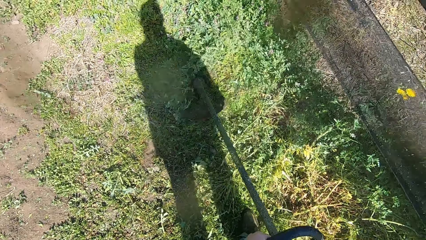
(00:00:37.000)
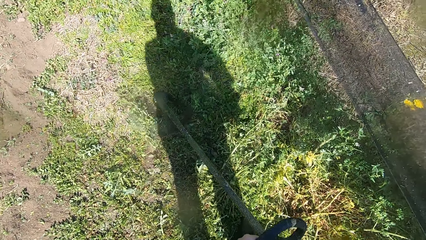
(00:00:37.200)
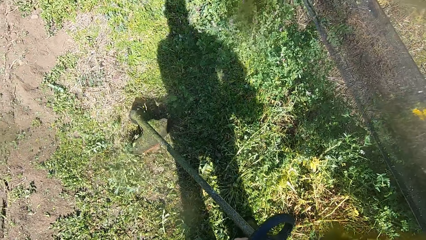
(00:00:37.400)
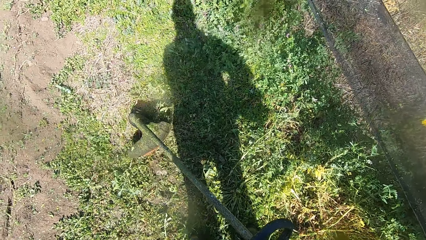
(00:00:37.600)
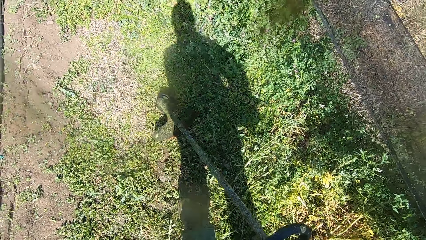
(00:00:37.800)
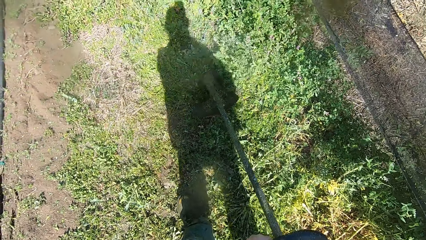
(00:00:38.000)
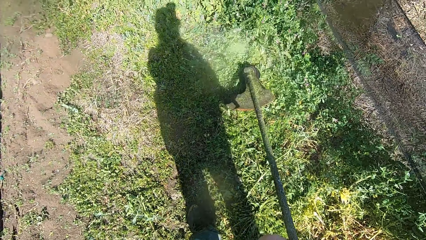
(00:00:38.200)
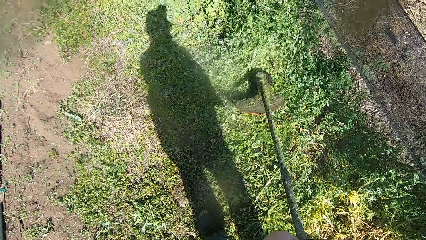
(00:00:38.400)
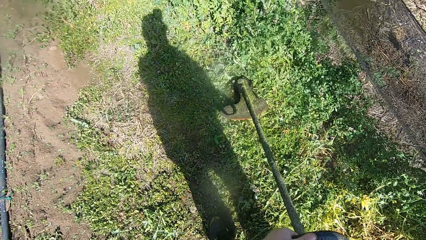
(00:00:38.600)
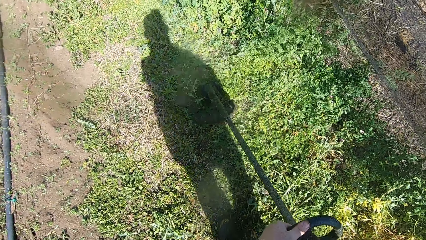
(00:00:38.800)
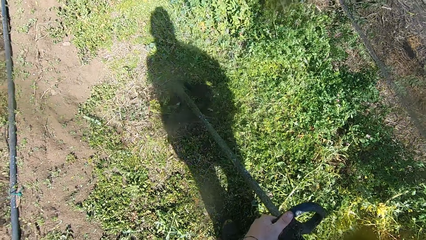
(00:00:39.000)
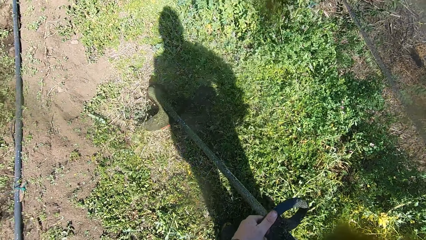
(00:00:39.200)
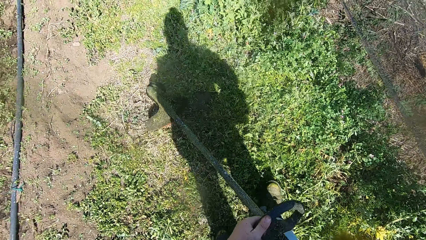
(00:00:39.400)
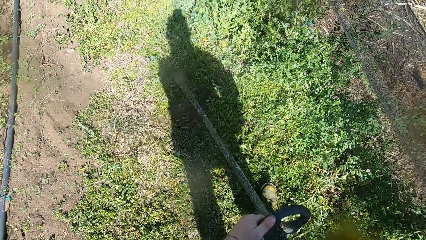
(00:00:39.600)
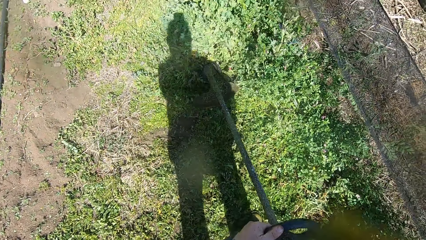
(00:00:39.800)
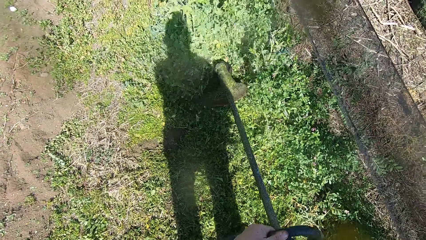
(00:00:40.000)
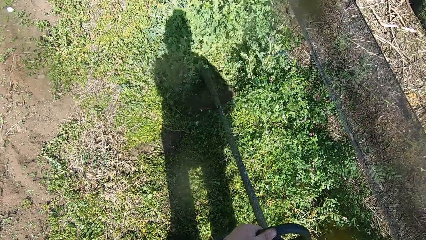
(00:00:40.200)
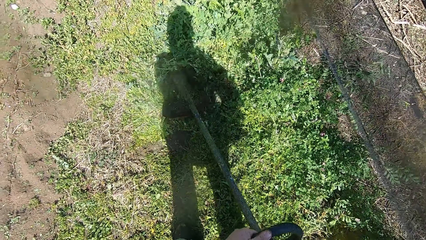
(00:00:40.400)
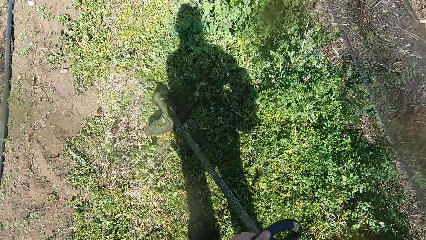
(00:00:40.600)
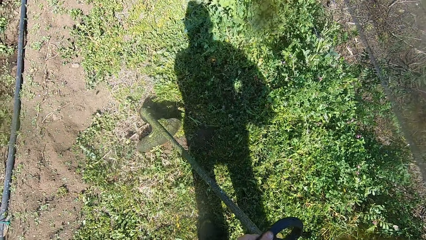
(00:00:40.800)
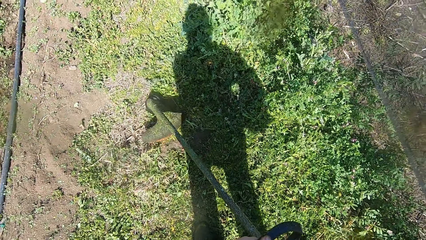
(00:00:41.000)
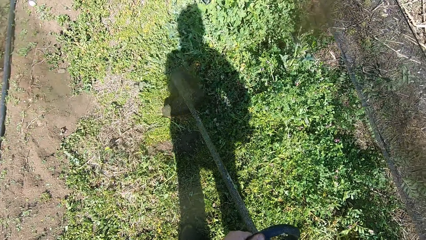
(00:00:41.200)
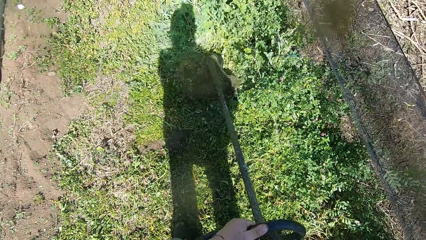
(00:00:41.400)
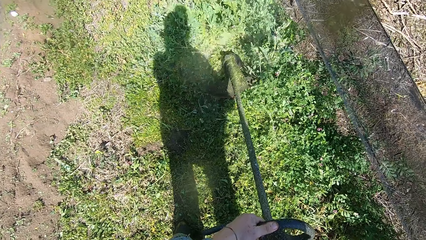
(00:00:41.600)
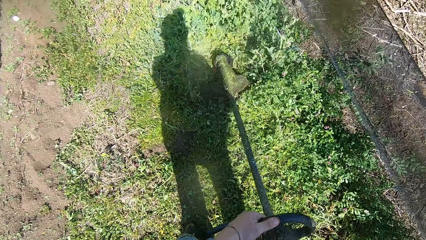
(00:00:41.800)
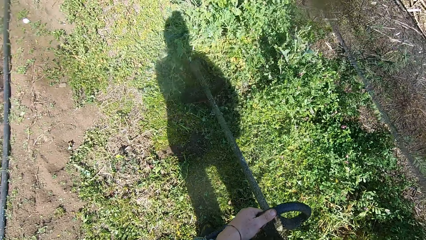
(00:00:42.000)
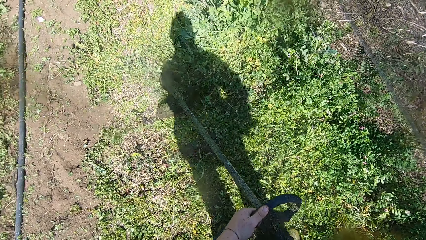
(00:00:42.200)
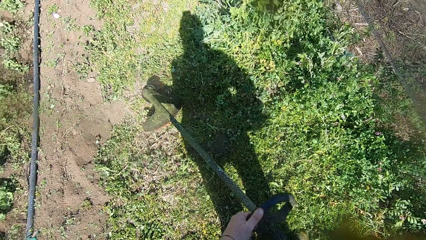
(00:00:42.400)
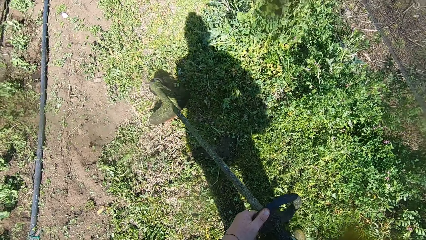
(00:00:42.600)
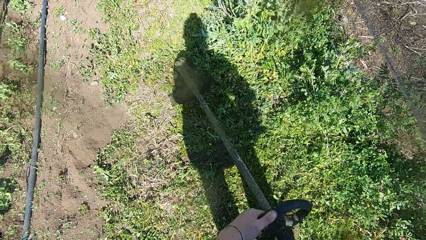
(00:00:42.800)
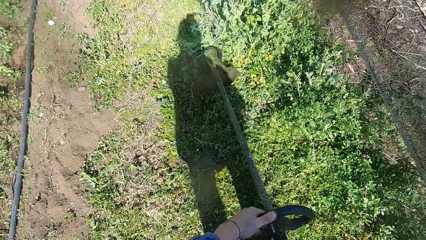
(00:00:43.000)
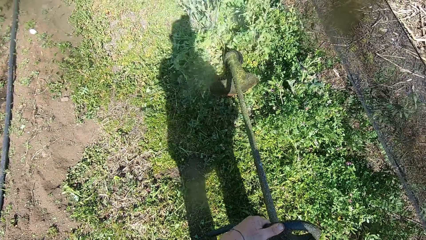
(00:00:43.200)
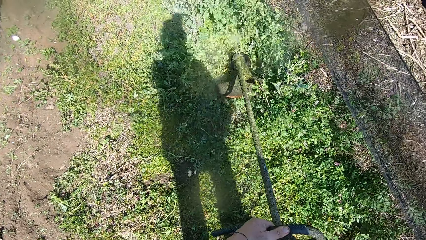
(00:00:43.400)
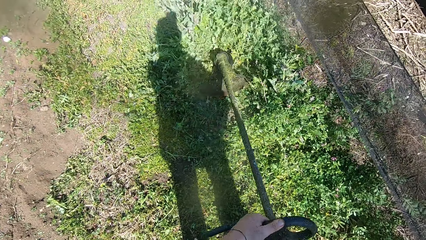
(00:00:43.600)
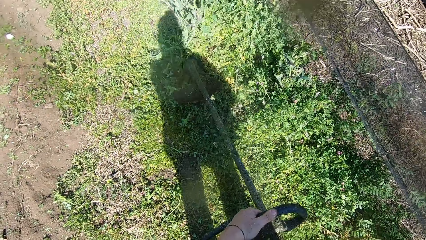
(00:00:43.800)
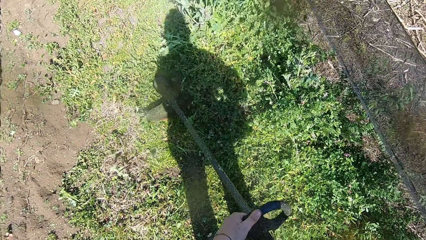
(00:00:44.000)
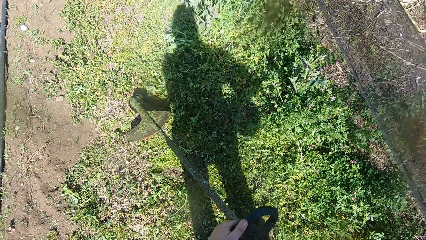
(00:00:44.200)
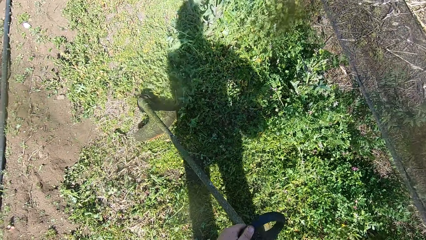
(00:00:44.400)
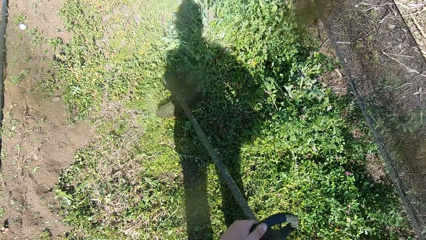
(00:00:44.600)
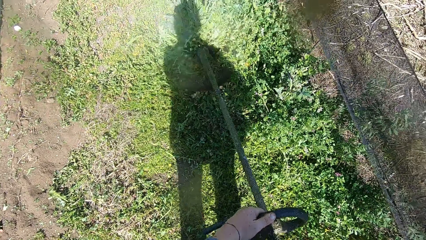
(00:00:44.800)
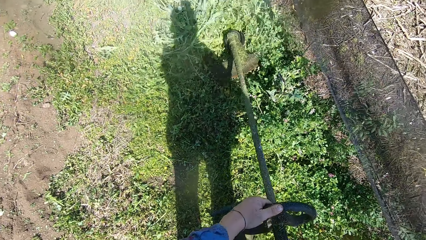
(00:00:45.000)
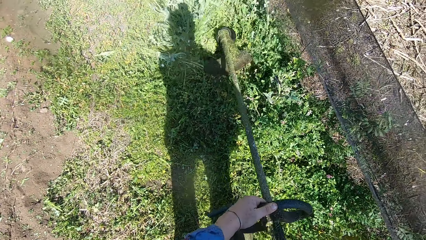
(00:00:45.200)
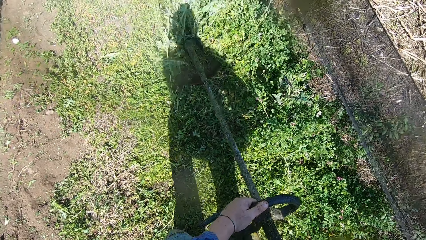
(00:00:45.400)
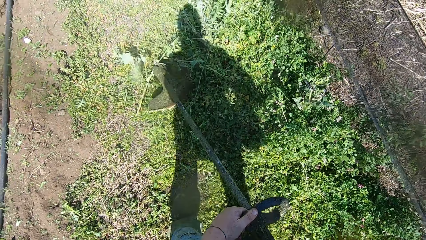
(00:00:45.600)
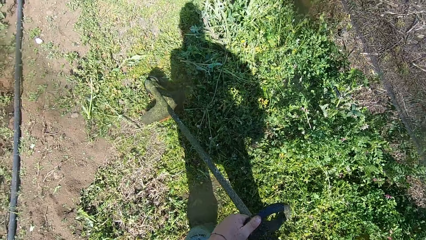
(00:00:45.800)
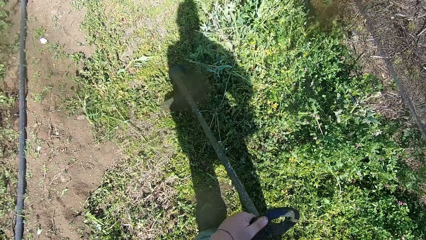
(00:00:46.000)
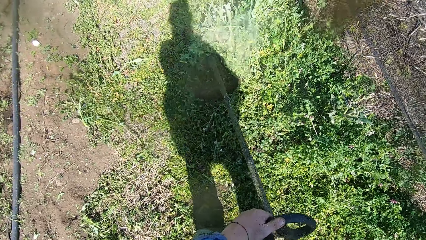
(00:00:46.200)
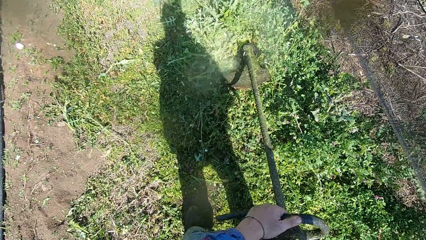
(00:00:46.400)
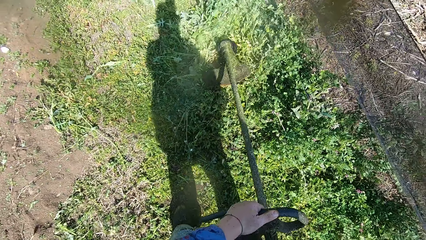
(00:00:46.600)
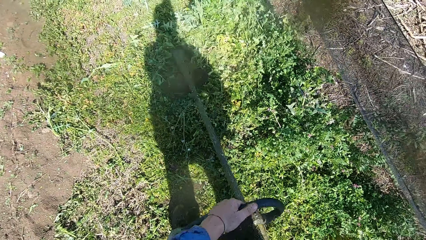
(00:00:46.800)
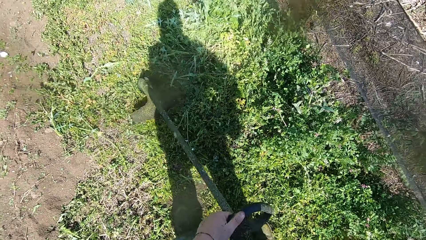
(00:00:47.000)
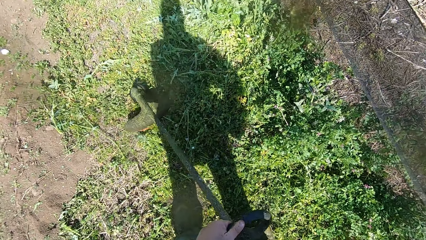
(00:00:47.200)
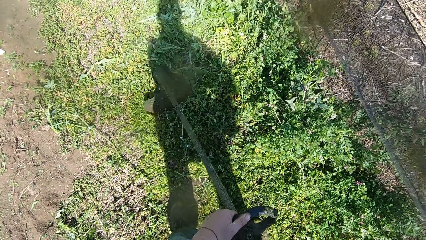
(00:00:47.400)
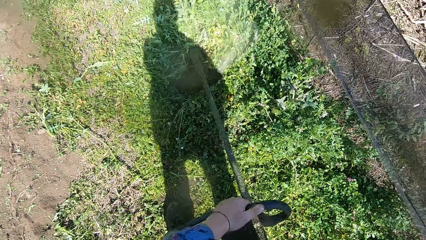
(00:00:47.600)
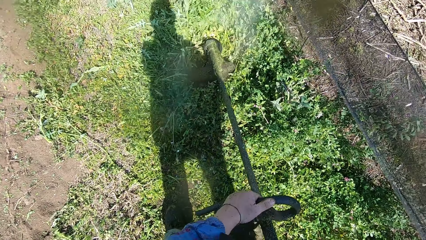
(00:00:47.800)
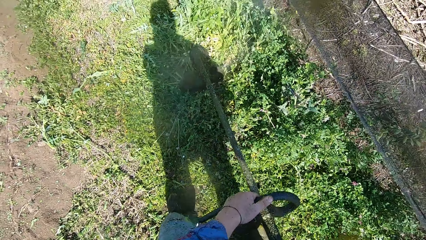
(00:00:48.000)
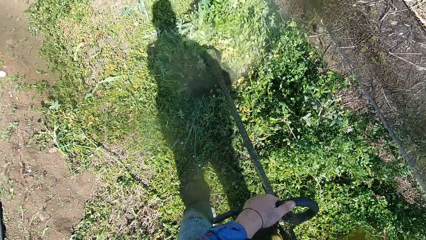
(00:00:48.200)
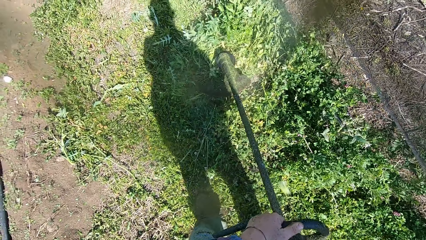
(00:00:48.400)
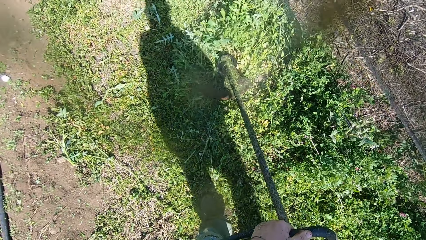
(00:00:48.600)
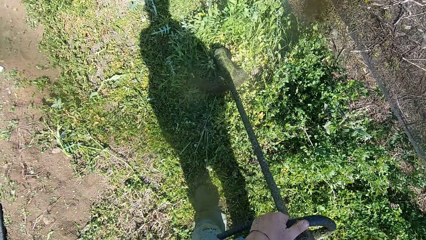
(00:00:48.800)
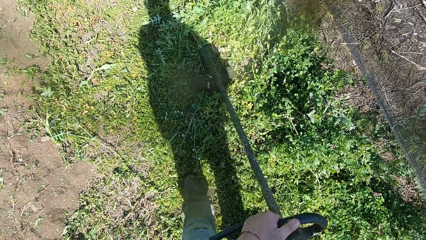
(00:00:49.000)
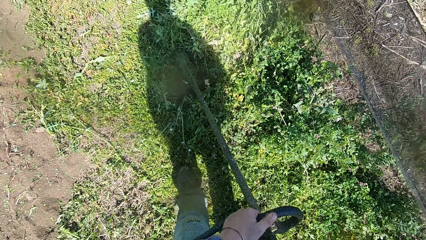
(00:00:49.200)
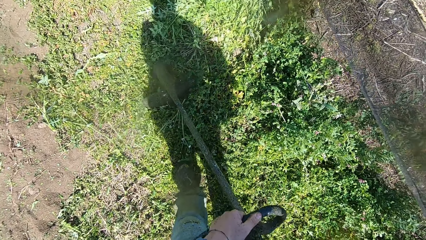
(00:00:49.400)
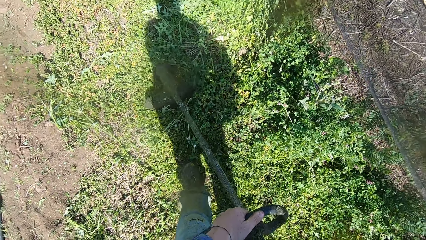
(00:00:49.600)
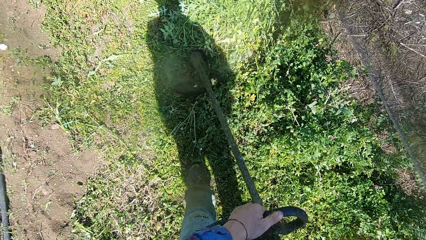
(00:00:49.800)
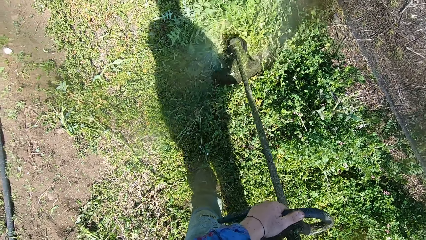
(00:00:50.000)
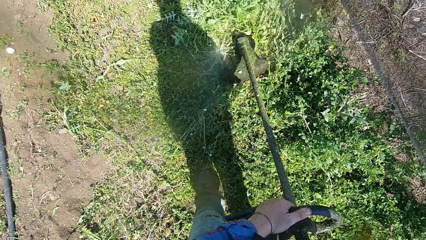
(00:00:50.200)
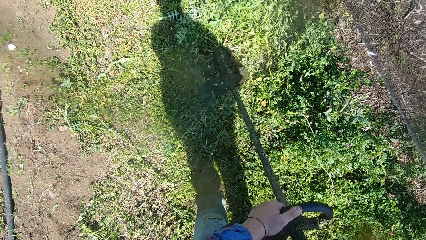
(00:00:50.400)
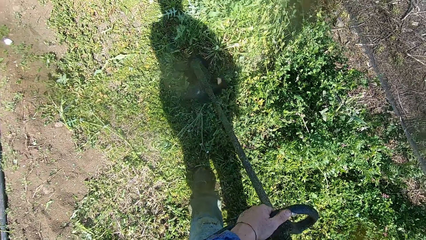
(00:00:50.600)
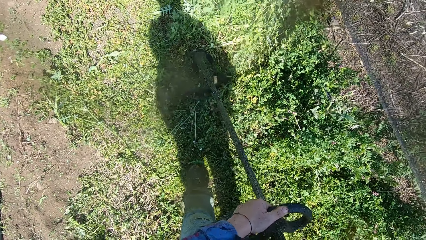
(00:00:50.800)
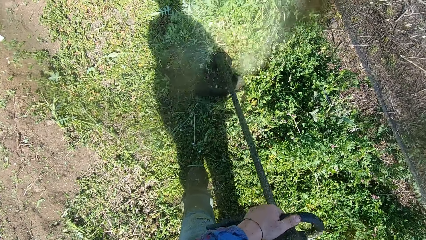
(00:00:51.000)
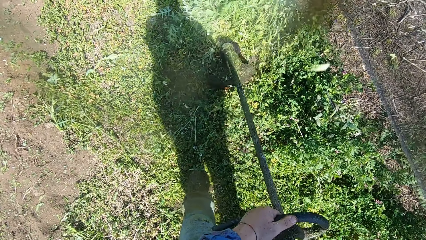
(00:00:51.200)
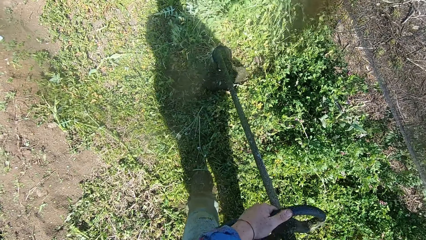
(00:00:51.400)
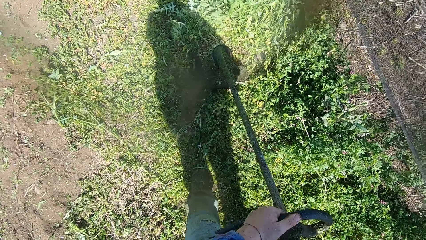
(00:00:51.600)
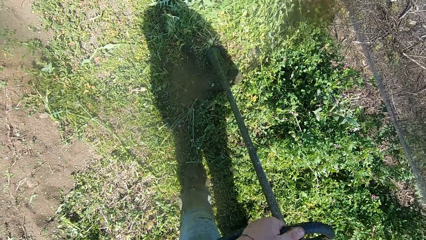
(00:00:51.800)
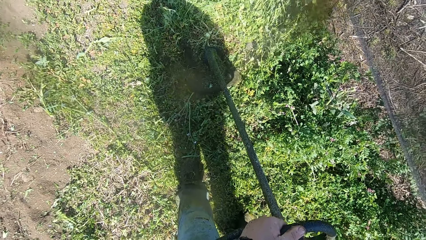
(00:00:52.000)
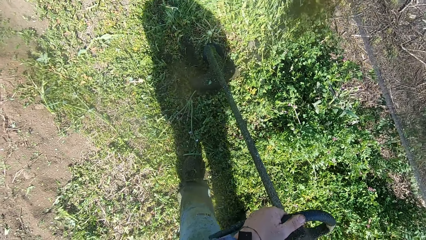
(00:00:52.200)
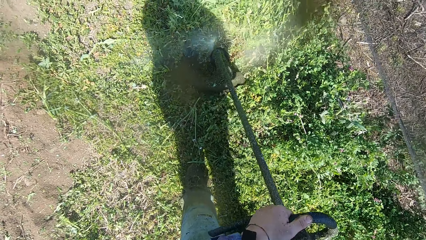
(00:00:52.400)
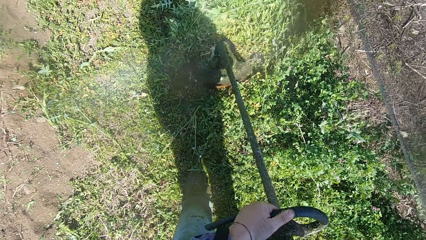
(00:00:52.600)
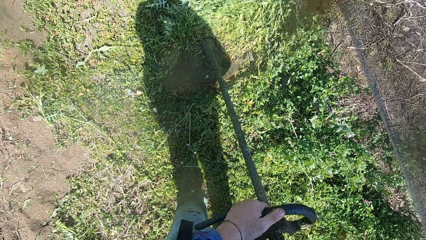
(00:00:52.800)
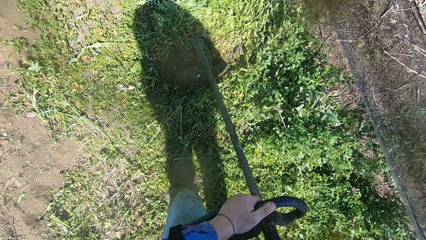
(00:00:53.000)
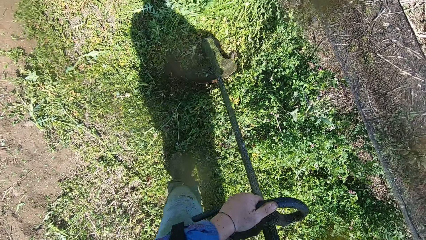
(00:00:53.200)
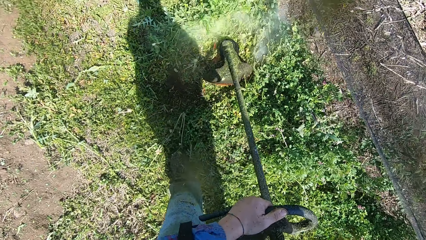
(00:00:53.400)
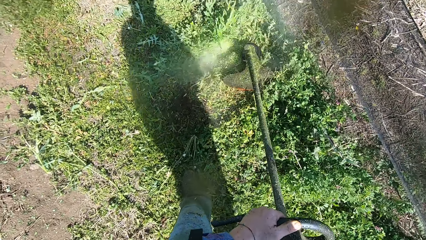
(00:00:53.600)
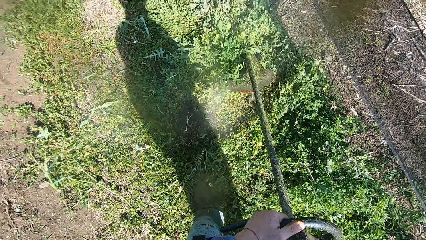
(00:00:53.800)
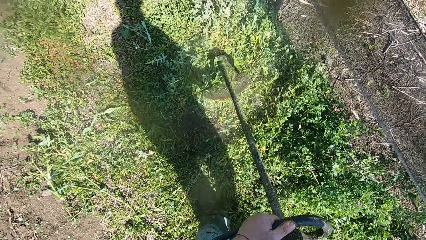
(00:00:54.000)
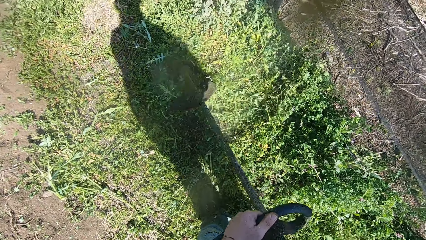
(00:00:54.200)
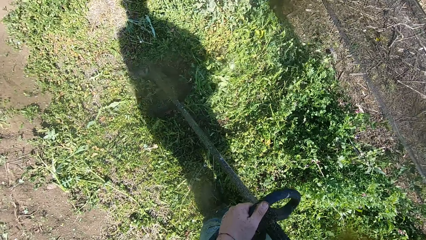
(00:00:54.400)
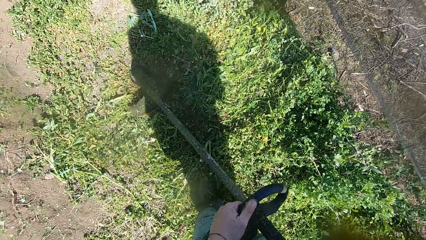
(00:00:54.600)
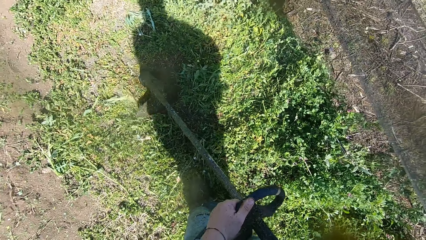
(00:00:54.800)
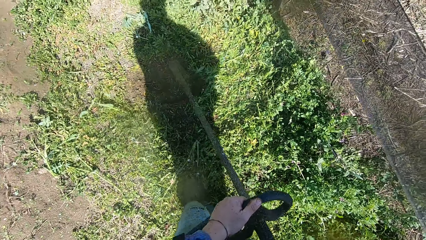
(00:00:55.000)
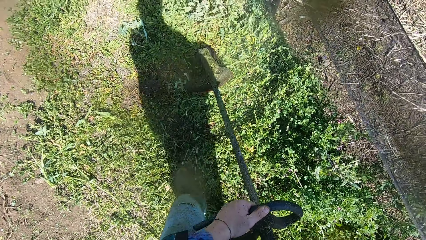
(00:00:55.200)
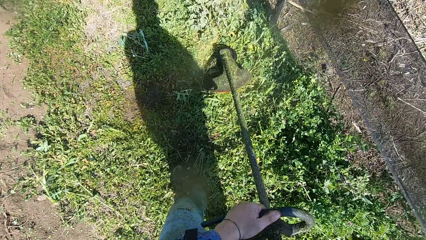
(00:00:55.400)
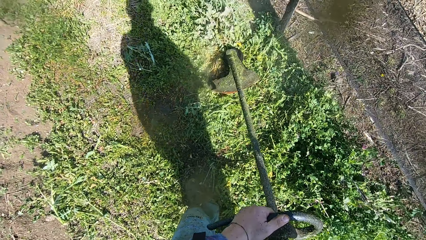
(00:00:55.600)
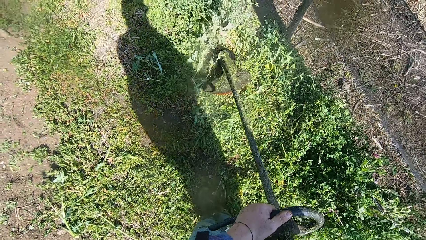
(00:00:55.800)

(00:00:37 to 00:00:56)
The camera wearer walks around with the string trimmer.
